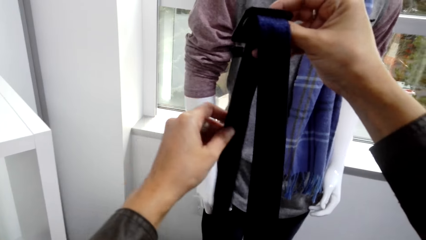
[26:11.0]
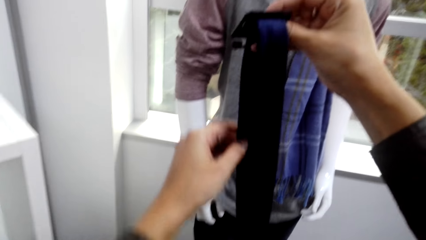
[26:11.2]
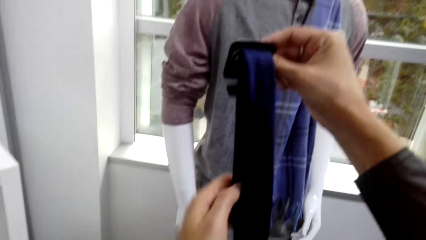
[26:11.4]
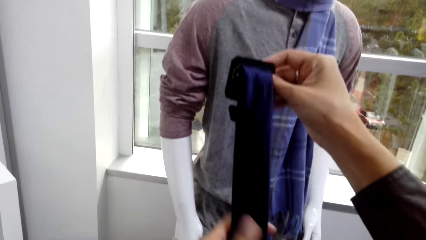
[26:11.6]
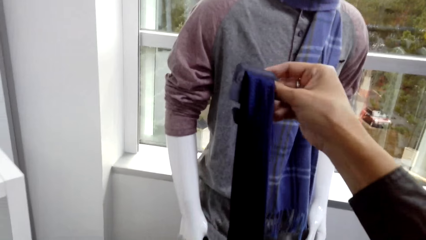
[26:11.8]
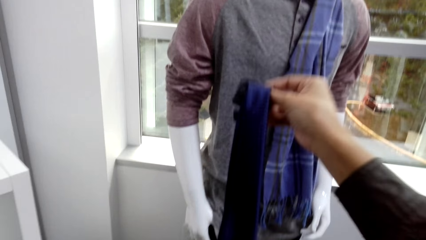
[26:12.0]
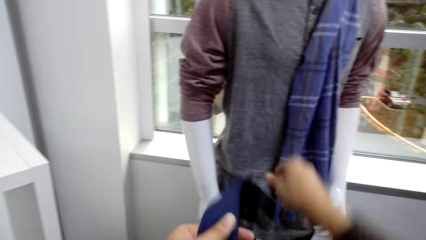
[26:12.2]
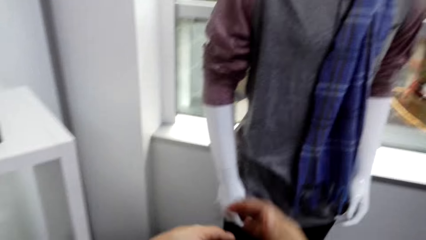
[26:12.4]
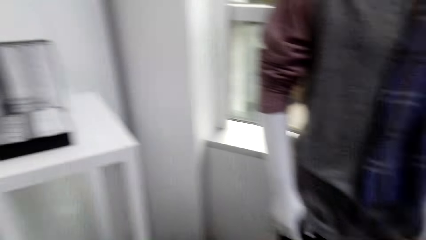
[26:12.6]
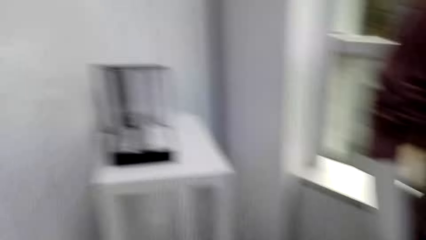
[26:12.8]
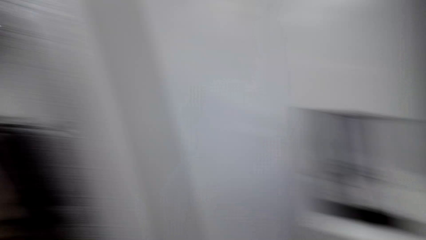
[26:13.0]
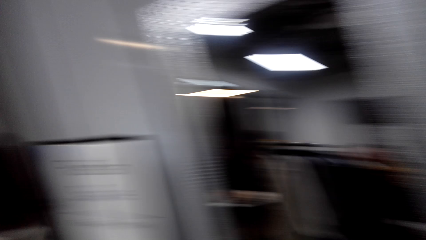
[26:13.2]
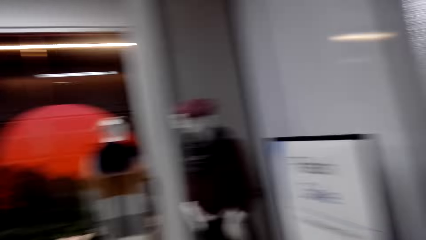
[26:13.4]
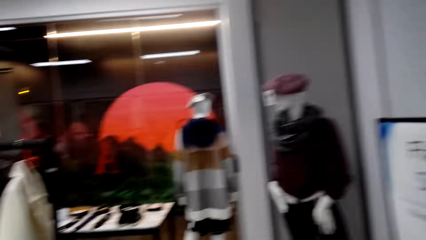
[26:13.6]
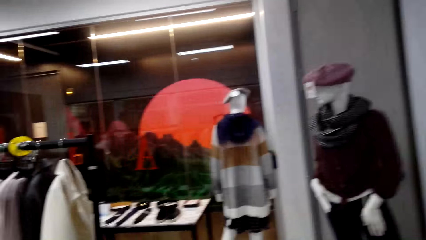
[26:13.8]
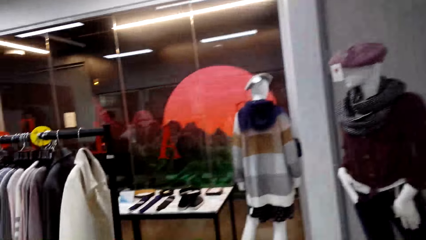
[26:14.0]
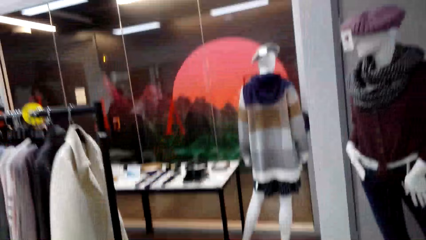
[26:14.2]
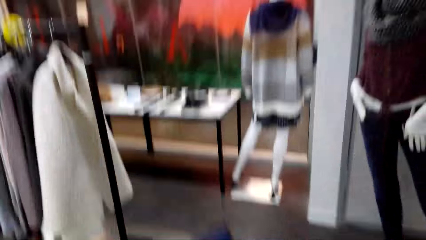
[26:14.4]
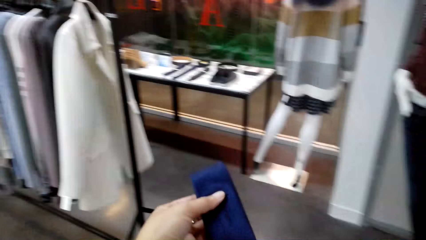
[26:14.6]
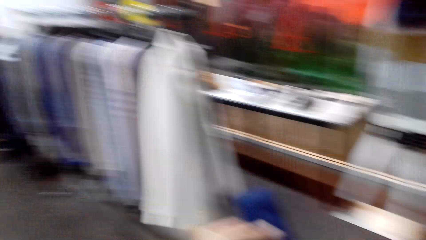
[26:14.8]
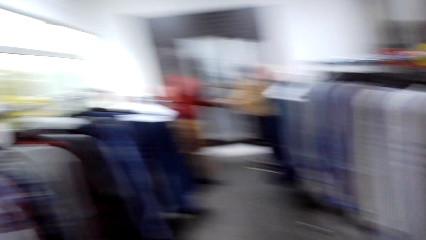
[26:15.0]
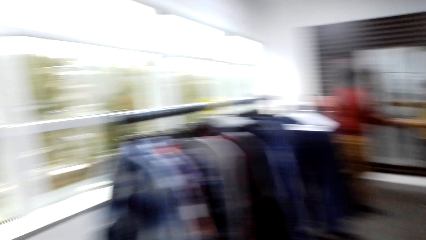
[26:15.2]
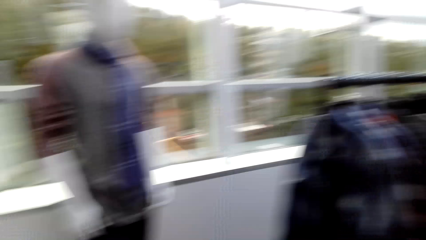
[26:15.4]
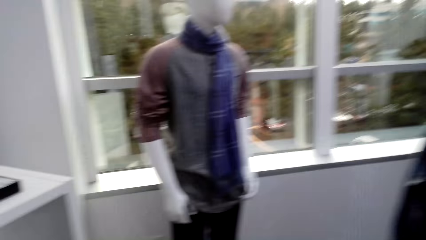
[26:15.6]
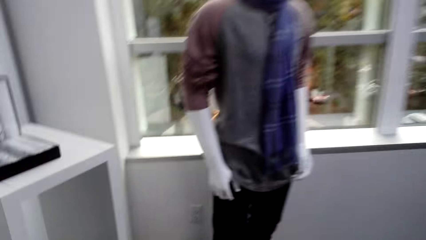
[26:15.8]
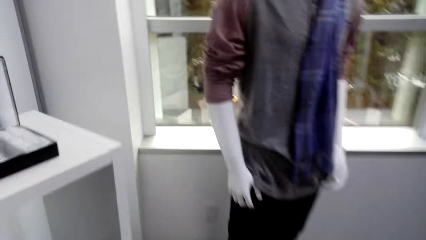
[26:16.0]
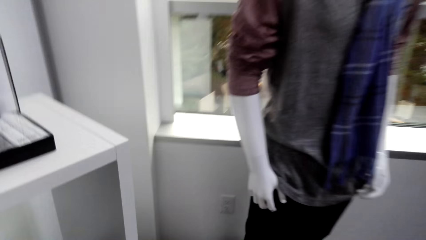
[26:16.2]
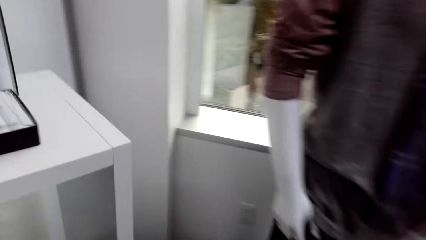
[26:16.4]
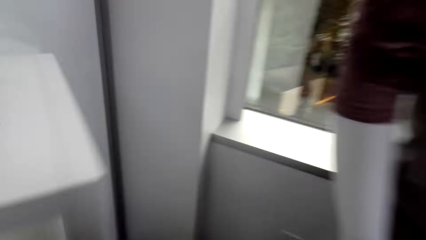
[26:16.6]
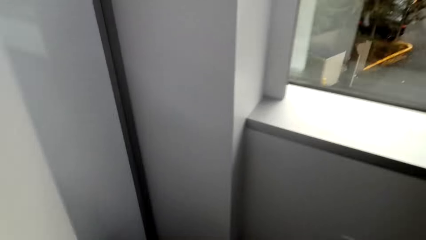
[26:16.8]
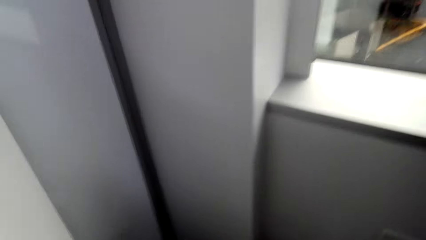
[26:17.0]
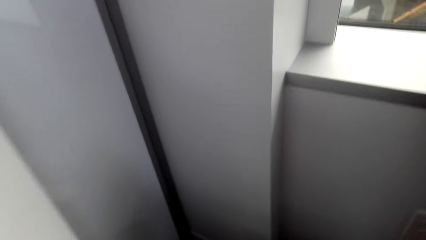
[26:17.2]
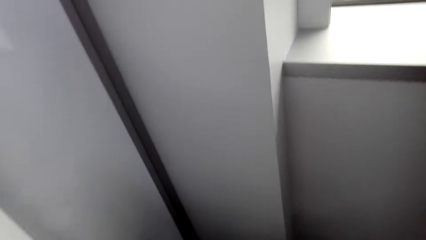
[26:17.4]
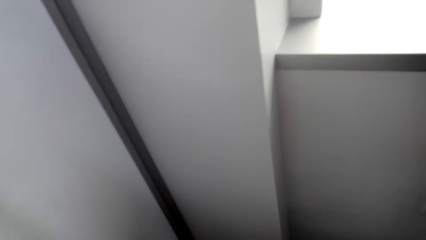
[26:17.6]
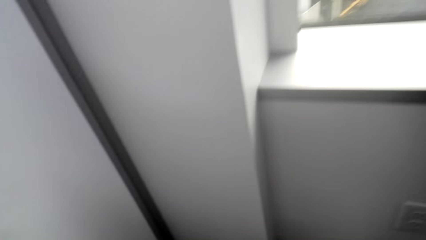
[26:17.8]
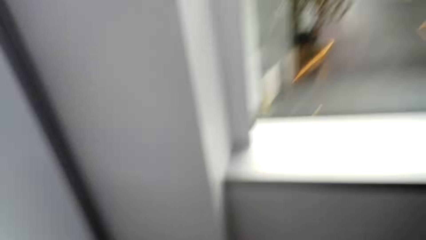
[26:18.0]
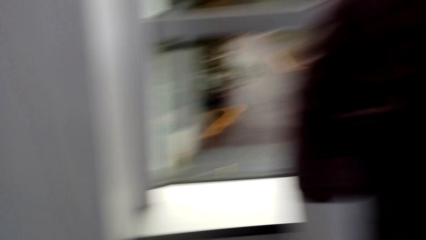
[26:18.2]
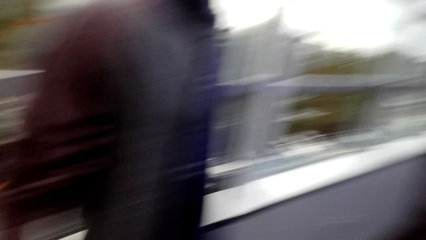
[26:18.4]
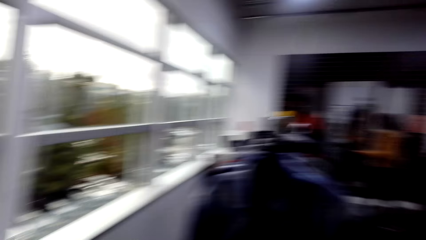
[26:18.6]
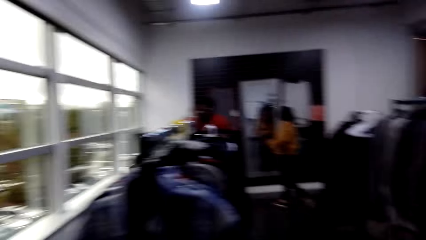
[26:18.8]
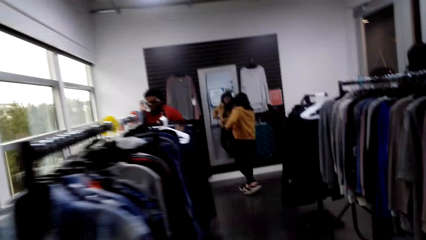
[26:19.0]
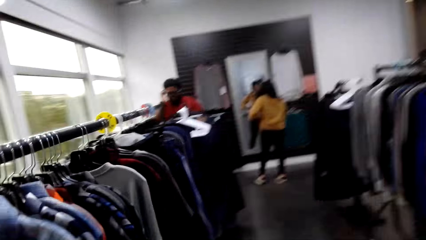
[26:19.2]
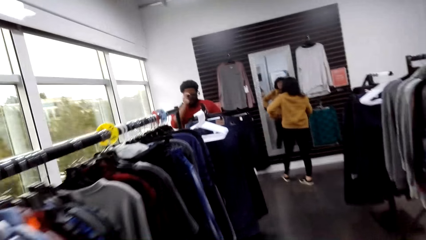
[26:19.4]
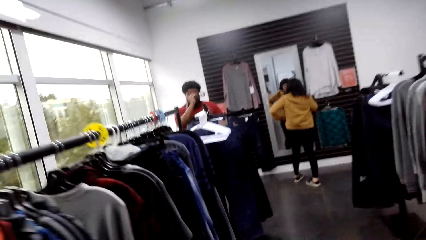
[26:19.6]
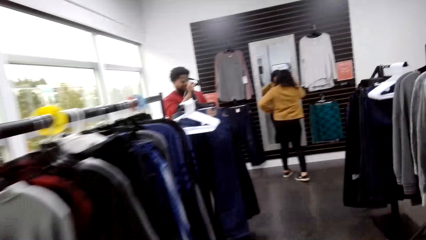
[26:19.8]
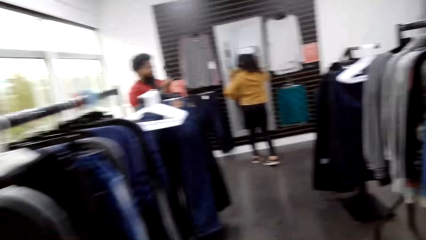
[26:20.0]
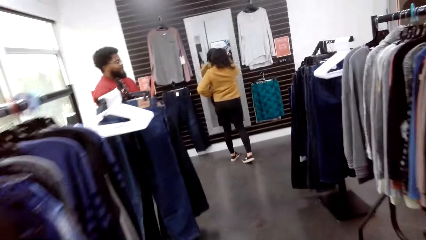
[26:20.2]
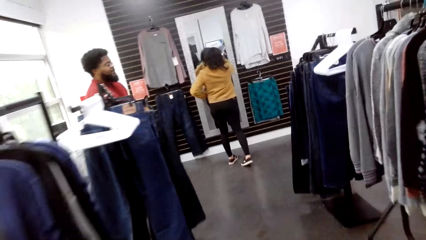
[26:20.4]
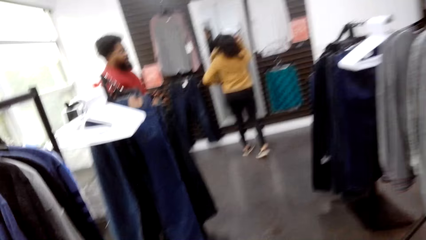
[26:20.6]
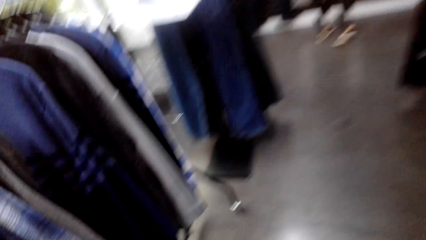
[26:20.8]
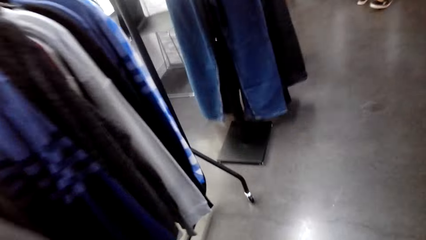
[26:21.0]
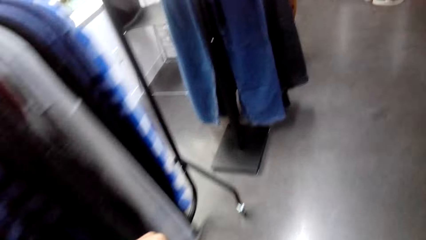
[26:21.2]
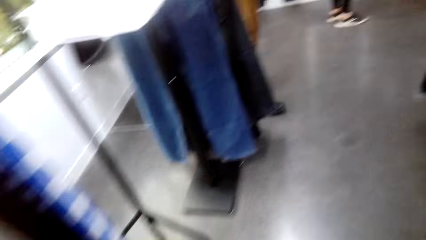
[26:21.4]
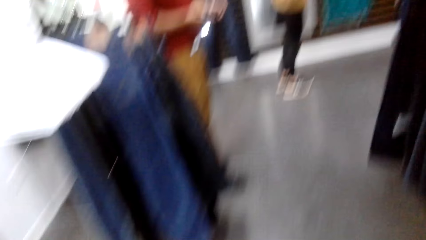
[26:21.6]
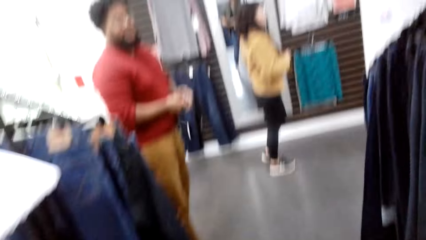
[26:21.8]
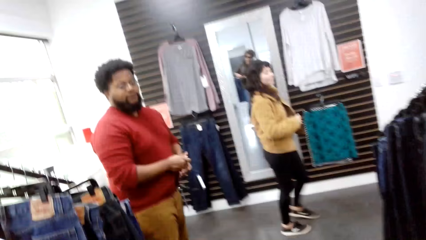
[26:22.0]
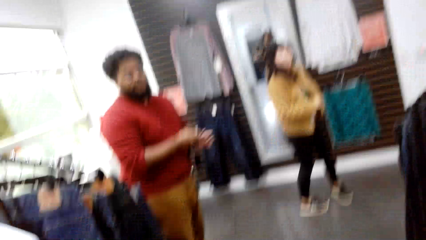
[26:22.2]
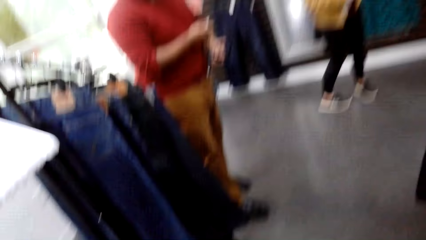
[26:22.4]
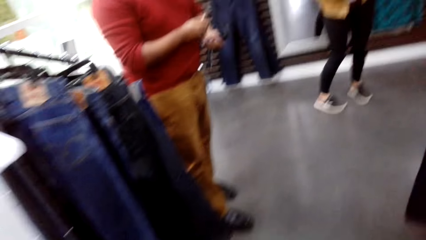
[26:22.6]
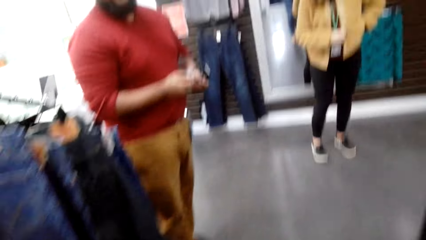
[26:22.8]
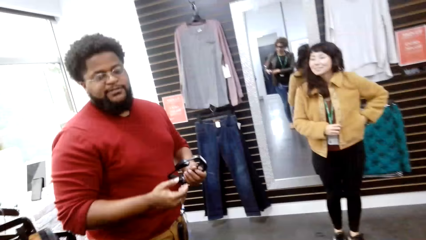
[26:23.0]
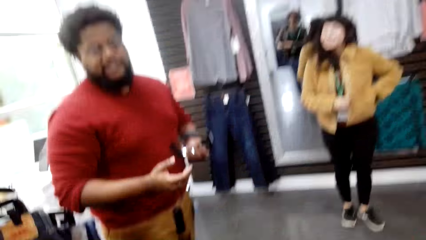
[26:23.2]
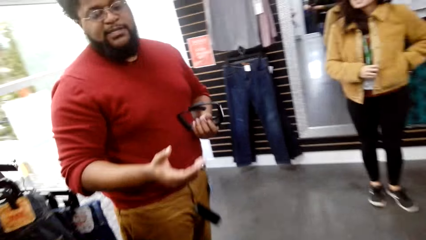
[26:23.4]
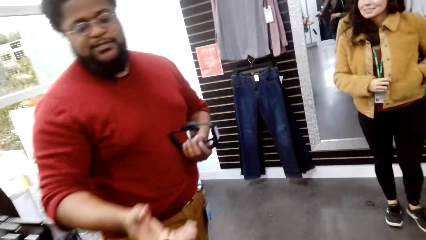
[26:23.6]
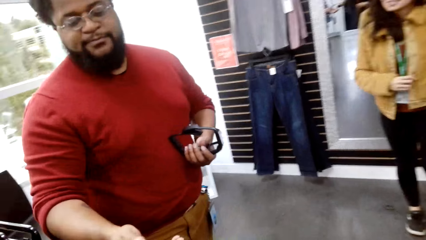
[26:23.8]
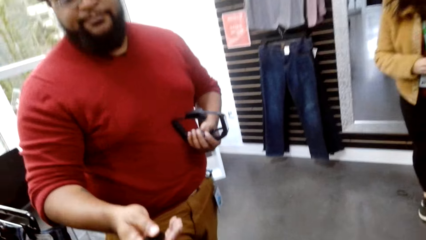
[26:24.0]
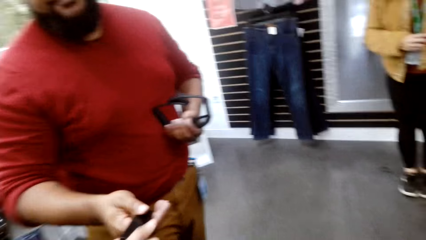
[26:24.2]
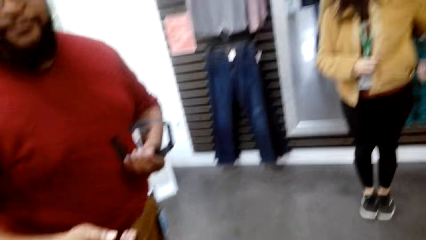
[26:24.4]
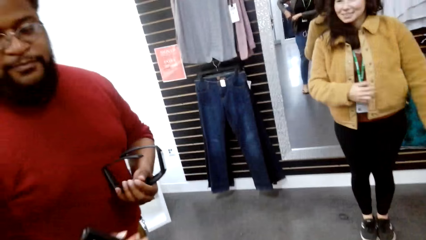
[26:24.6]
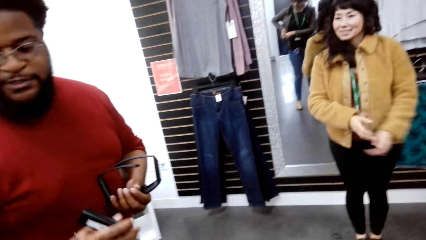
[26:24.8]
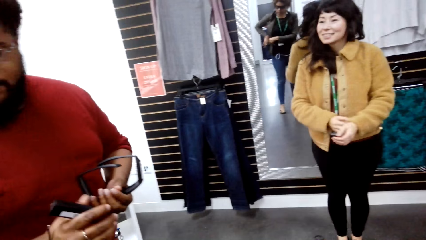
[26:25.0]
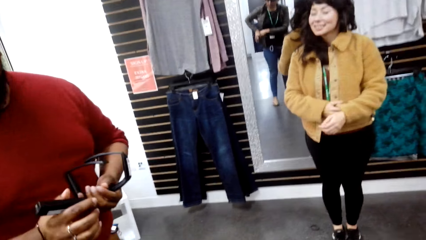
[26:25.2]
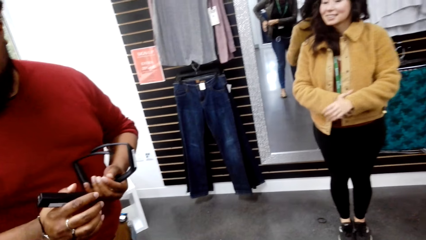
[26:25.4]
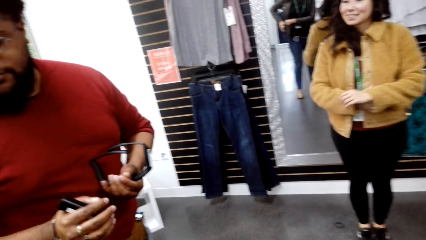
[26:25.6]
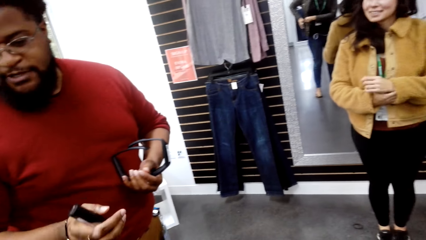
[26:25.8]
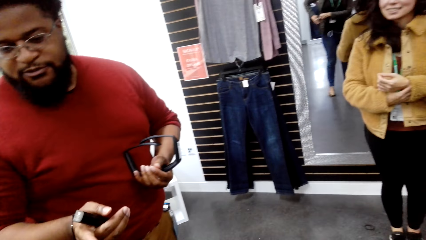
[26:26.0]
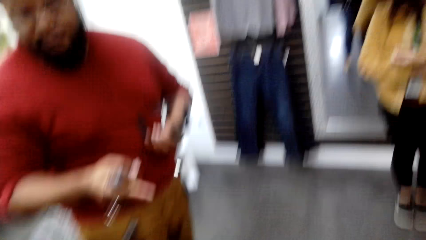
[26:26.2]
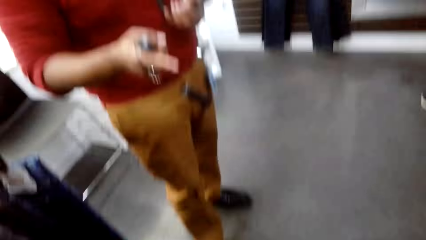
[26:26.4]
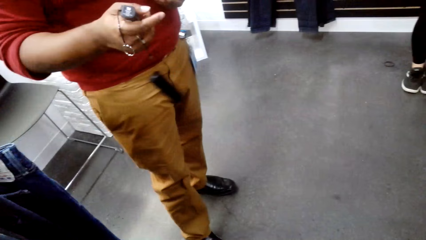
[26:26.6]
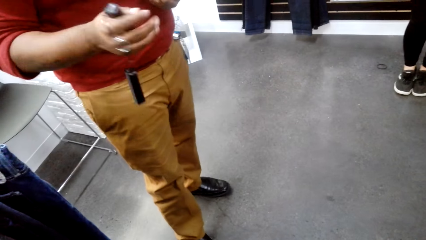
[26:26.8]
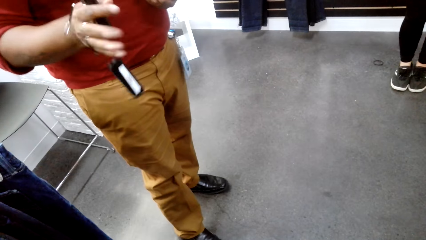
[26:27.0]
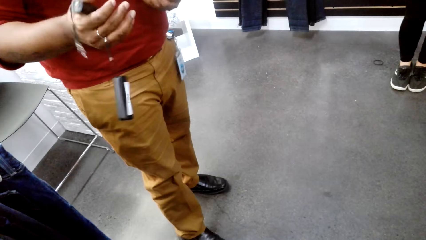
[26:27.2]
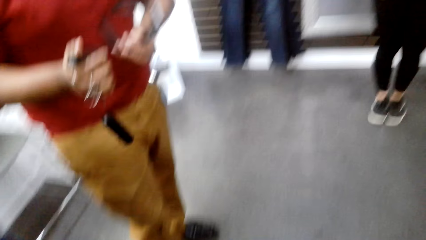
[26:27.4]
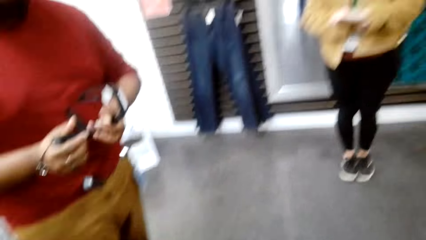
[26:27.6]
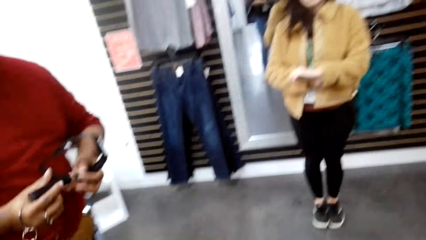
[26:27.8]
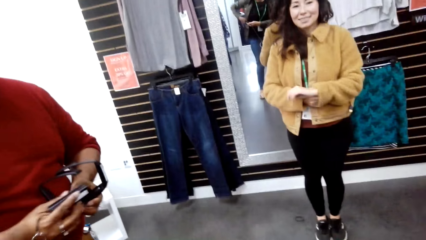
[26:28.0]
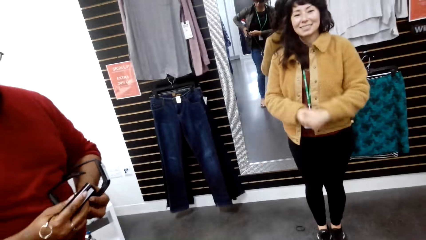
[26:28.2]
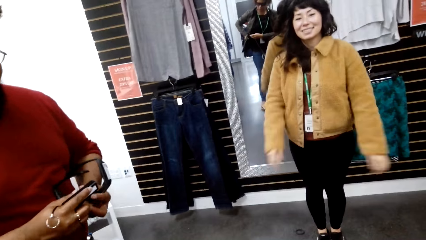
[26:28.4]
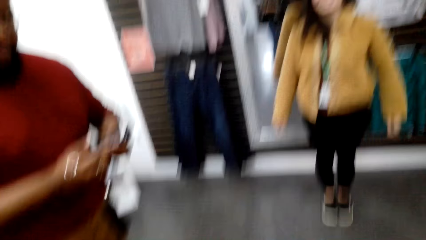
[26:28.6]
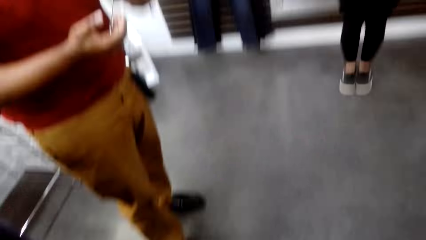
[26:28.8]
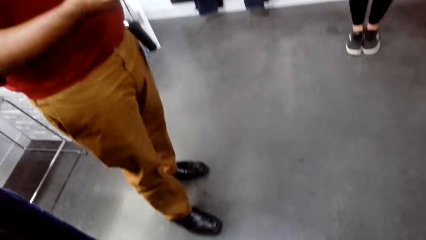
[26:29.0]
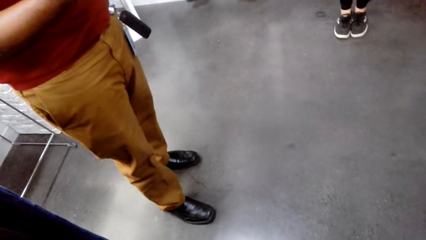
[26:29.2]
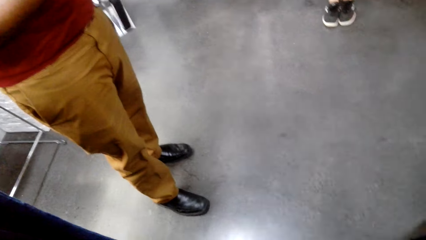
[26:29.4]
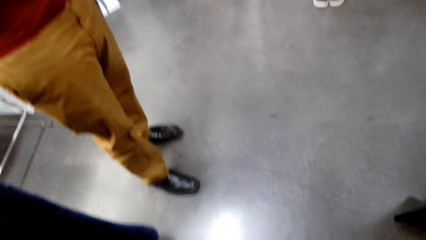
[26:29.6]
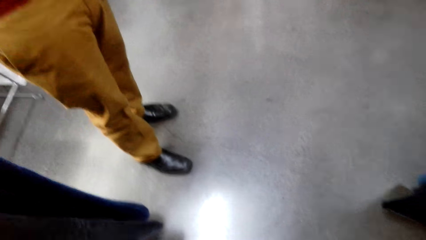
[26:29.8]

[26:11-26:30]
The camera wearer walks round the shop cloth. A man holds something. The camera wearer gives the man something.
